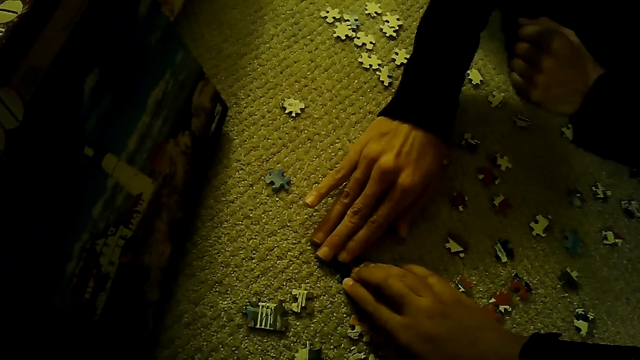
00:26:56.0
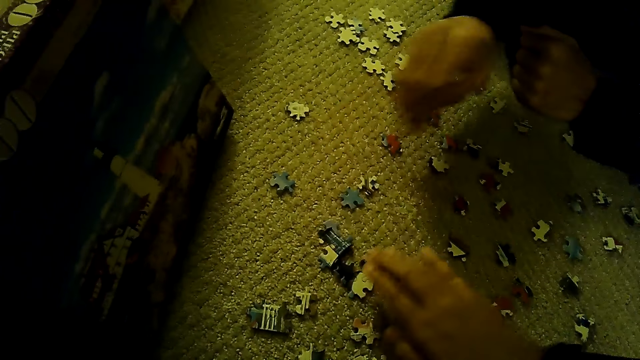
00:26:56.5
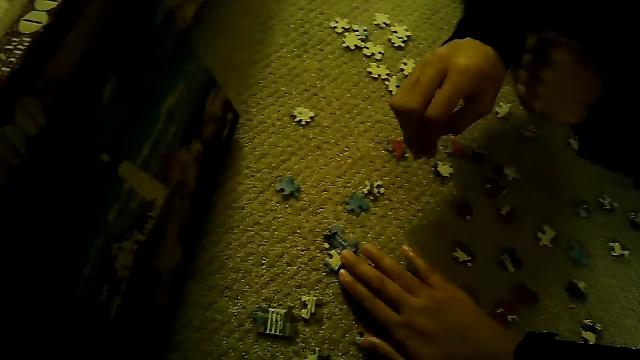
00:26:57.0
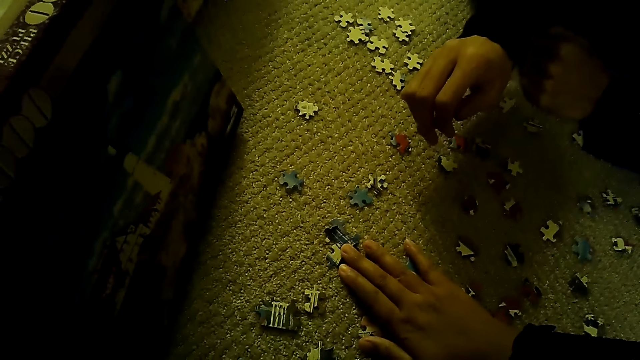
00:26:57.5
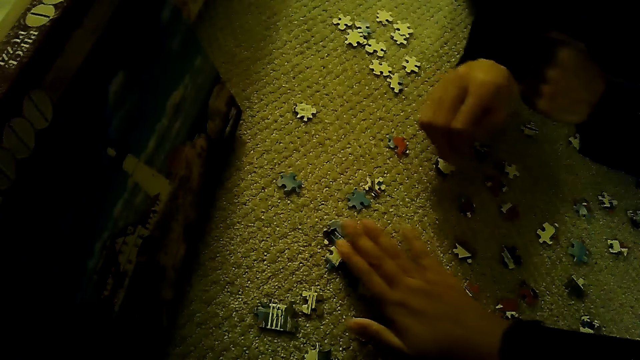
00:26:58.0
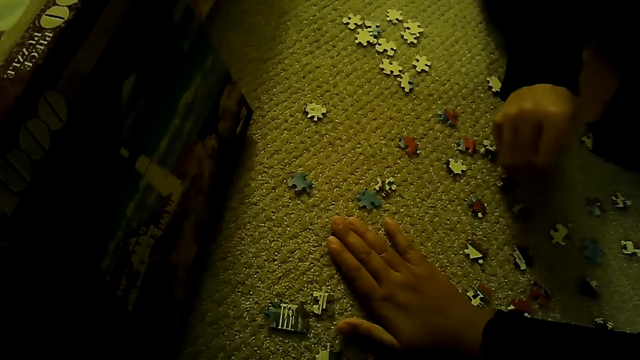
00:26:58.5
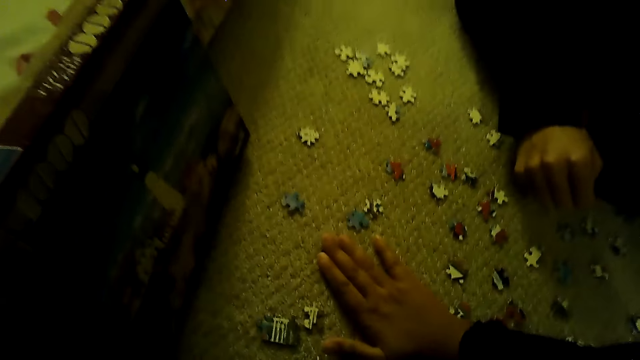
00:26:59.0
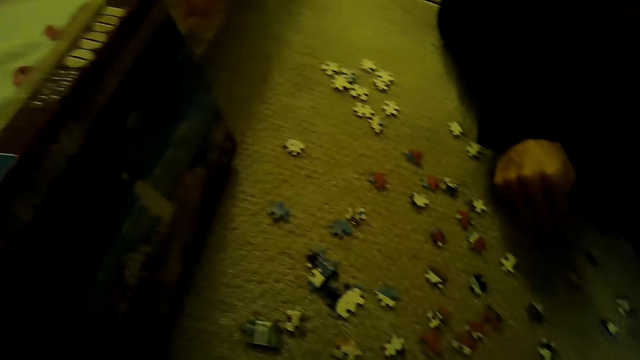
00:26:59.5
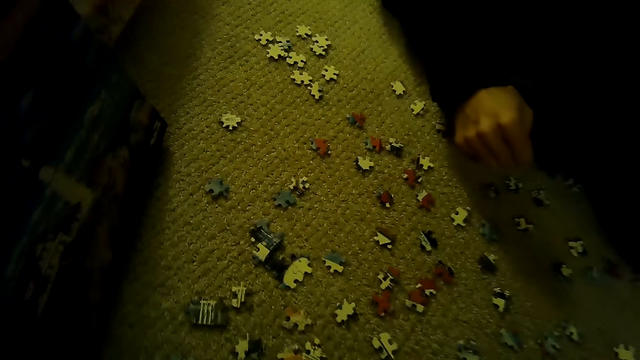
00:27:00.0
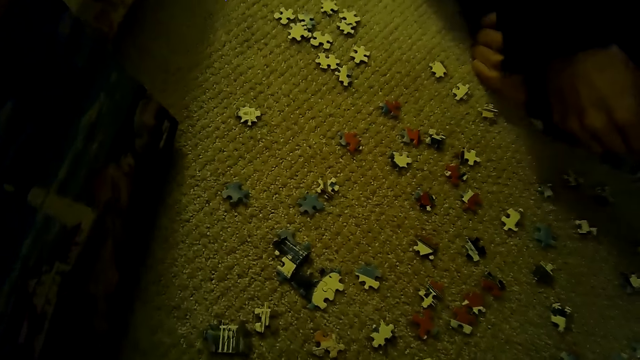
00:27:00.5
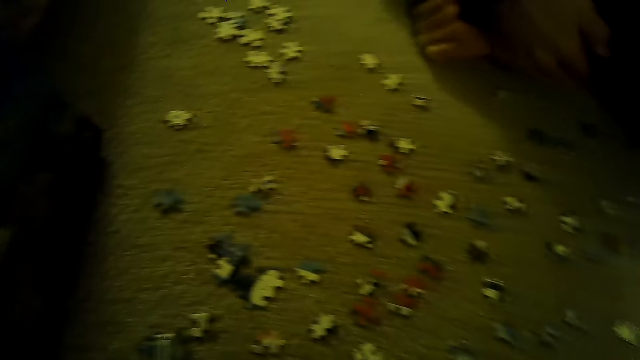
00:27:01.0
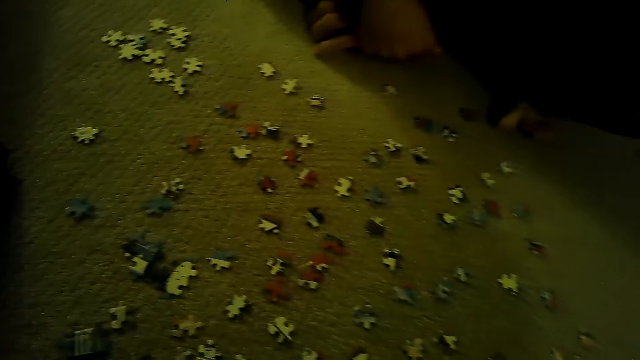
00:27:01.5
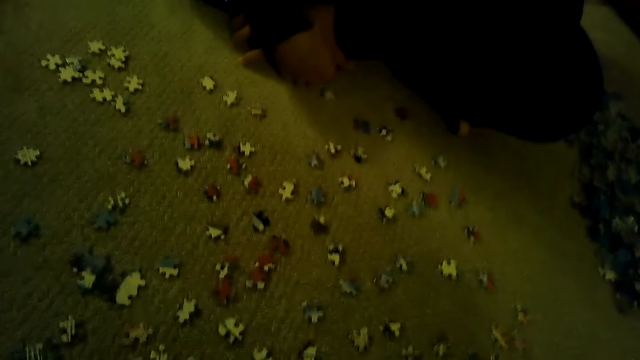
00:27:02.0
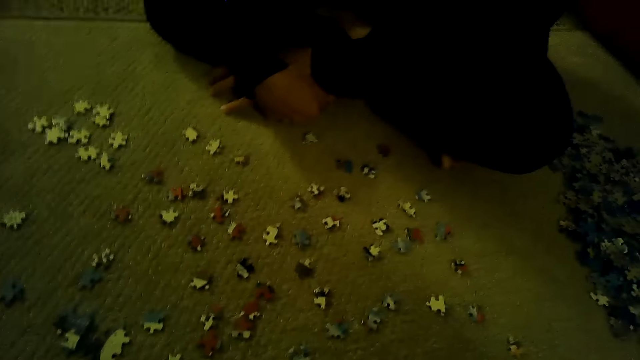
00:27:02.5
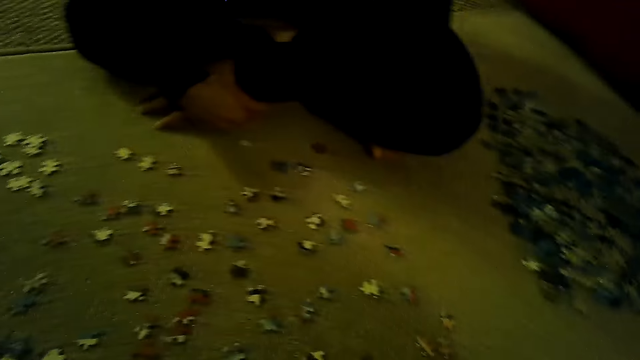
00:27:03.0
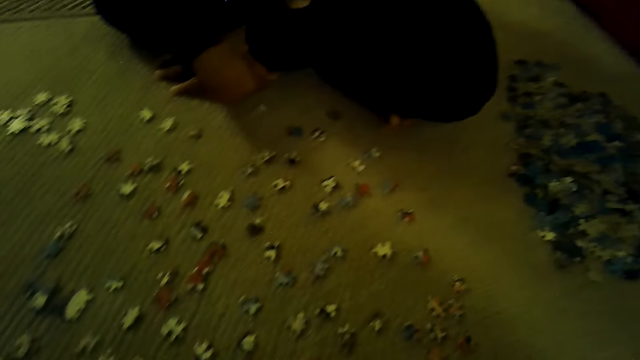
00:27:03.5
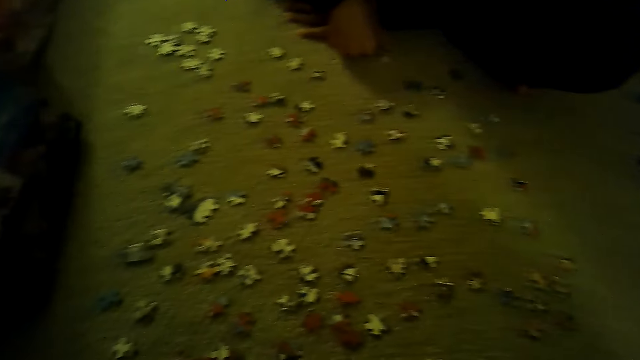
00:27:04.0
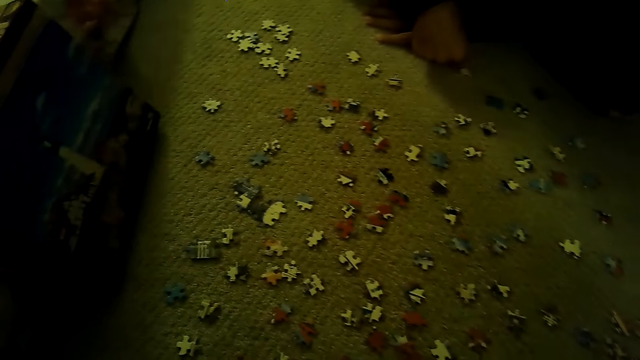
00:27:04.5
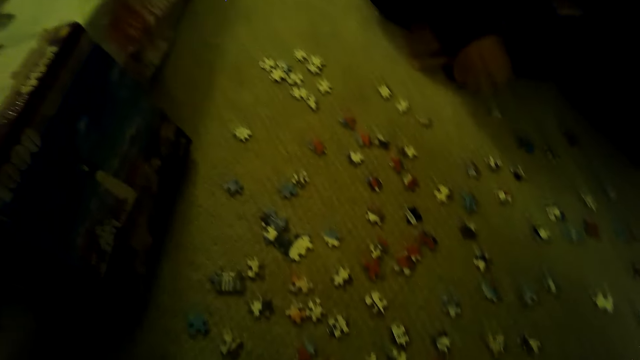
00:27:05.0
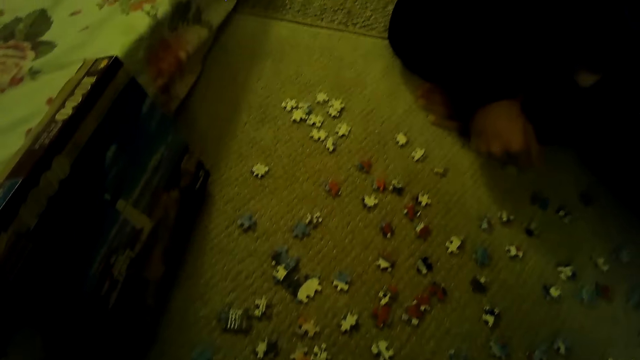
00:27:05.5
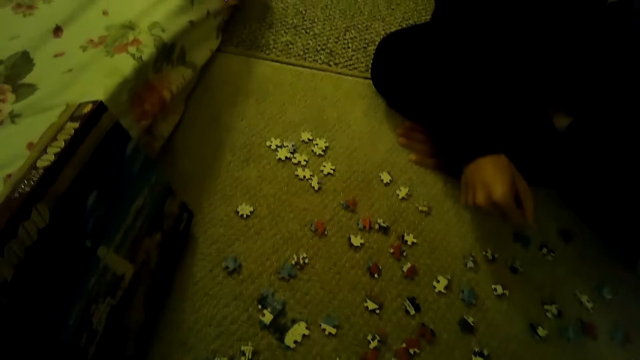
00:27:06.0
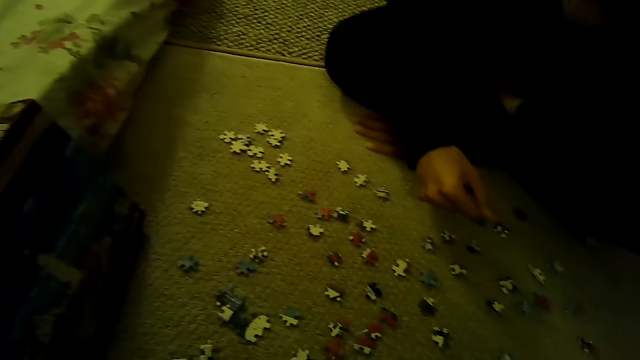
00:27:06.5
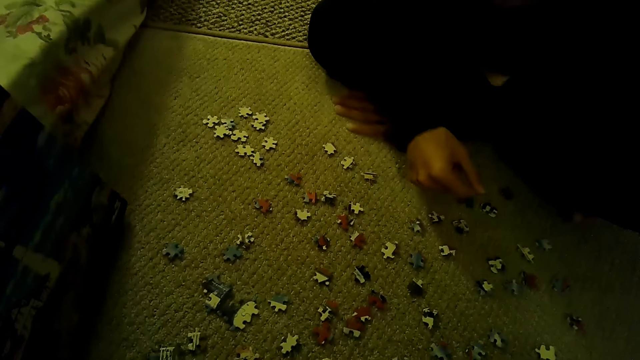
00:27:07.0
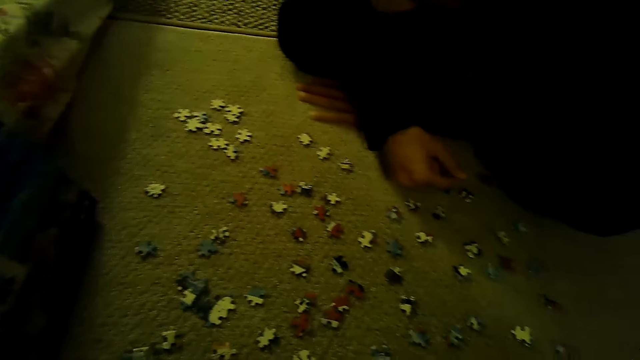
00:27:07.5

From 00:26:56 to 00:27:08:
The camera wearer stares at the pieces of a jigsaw puzzle. They look around.

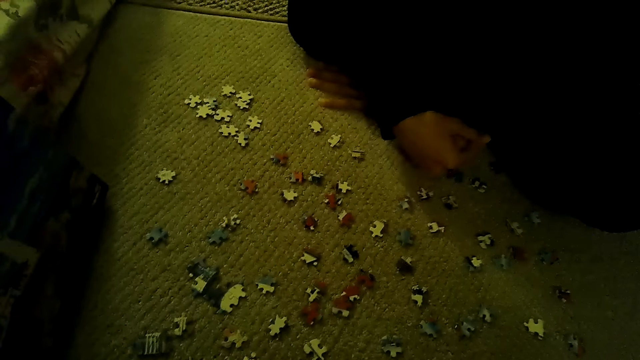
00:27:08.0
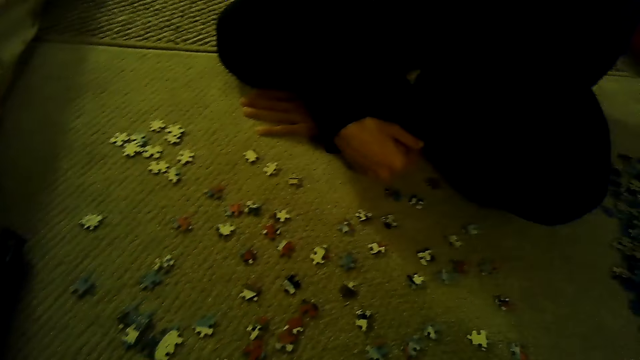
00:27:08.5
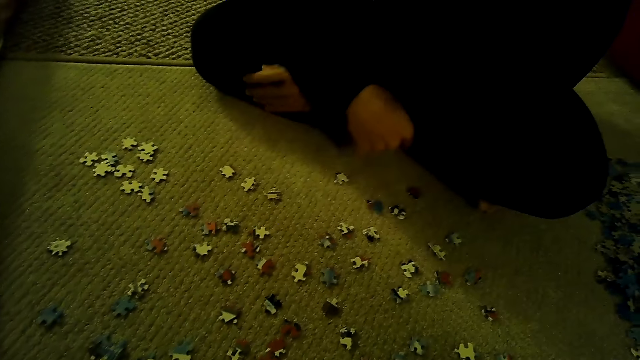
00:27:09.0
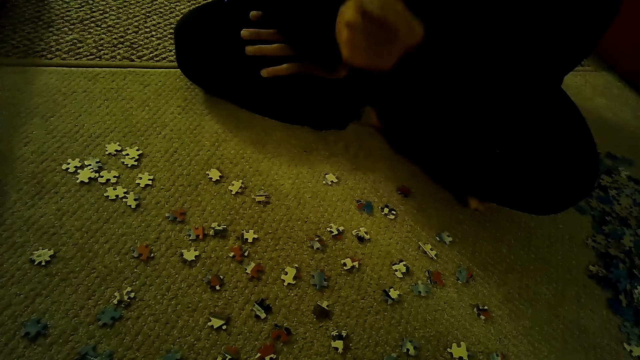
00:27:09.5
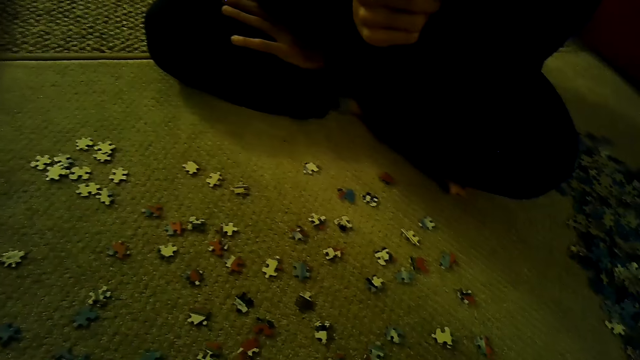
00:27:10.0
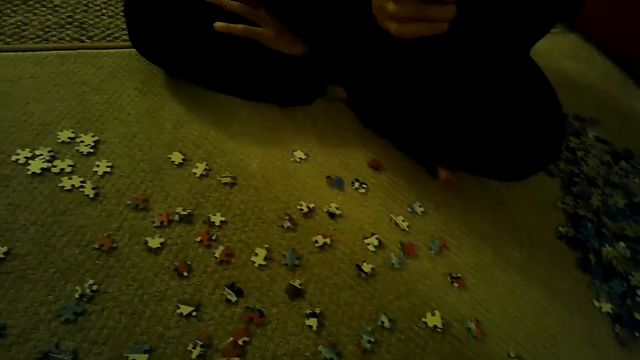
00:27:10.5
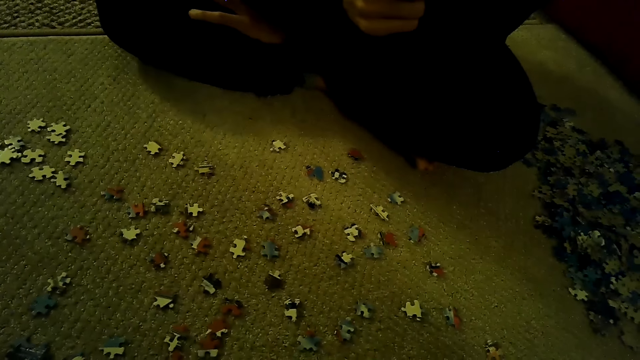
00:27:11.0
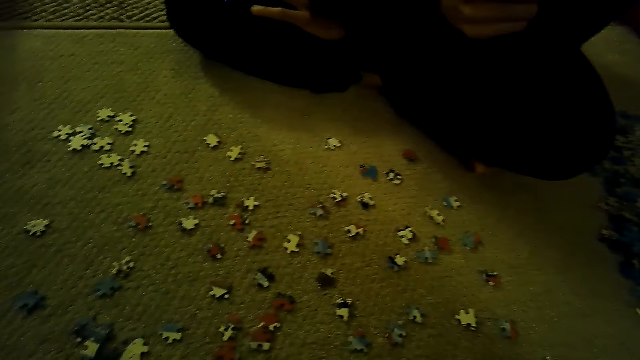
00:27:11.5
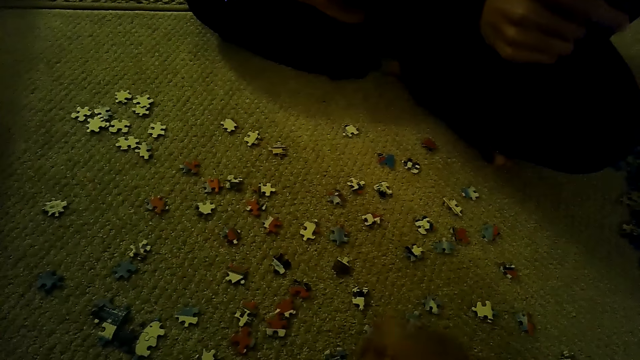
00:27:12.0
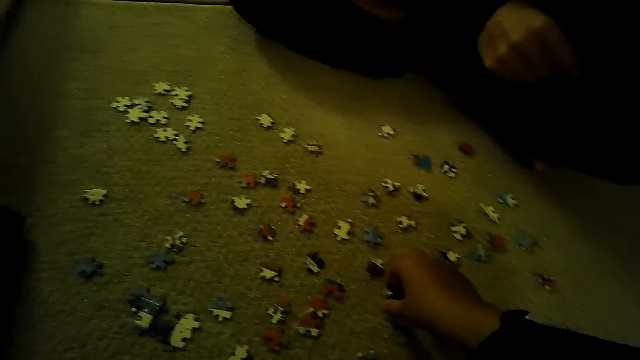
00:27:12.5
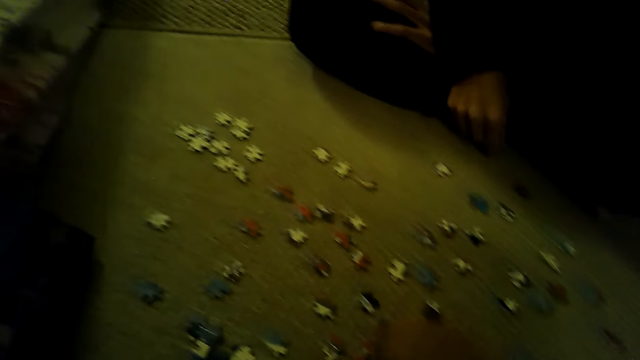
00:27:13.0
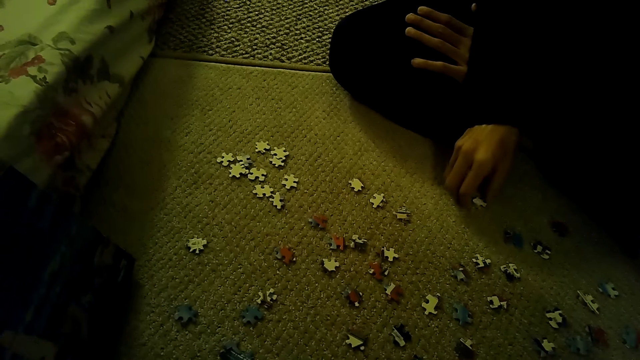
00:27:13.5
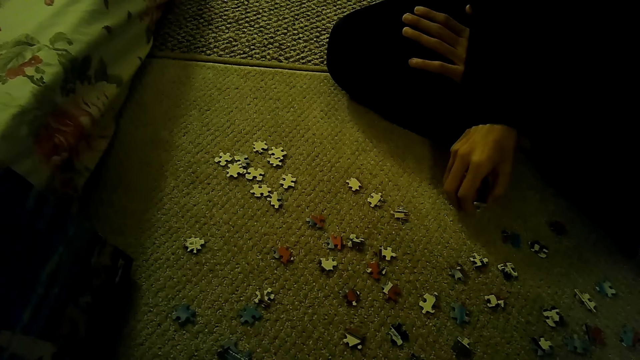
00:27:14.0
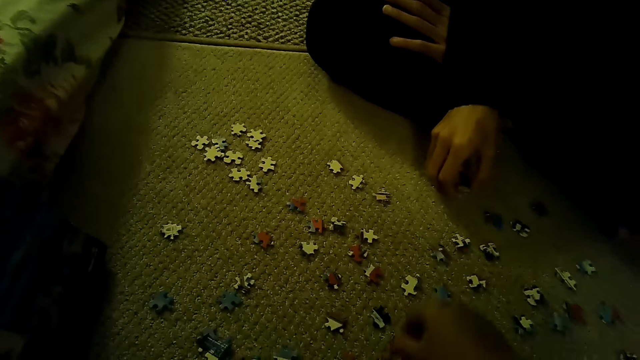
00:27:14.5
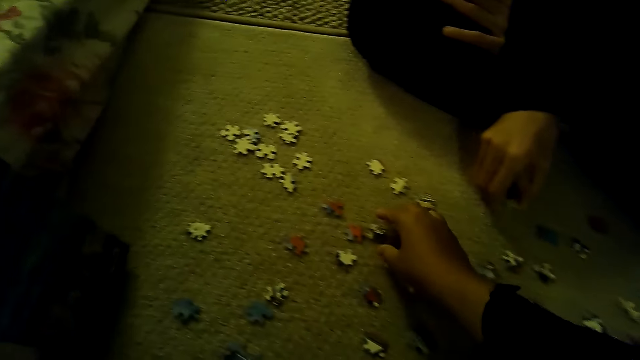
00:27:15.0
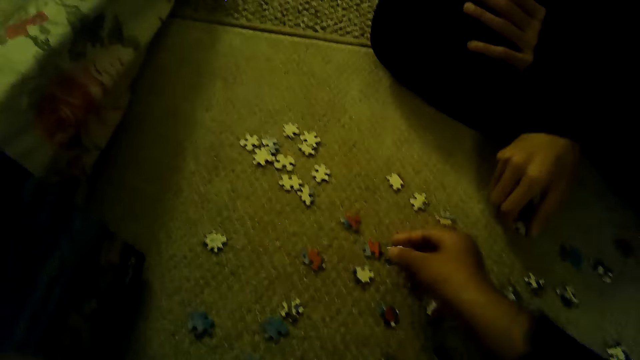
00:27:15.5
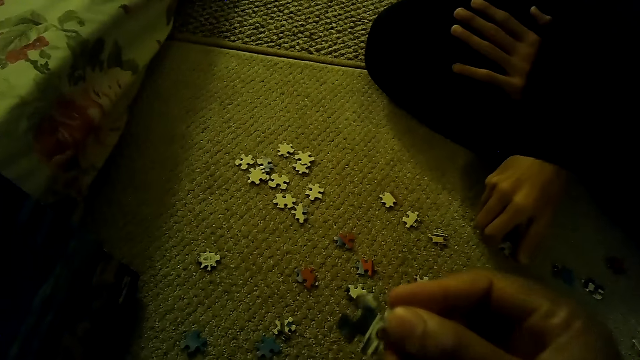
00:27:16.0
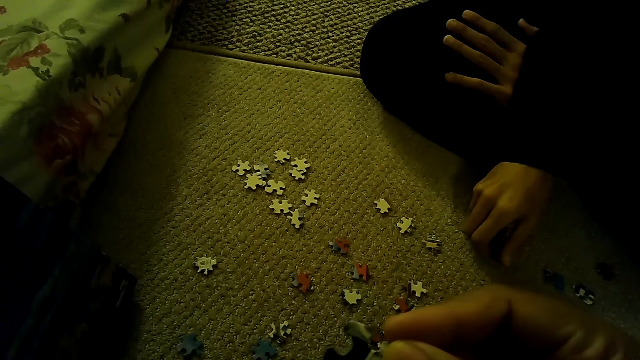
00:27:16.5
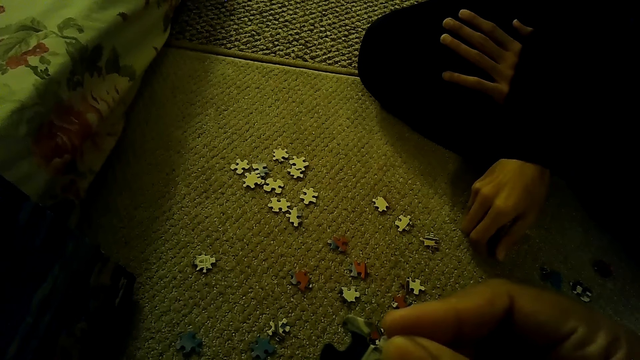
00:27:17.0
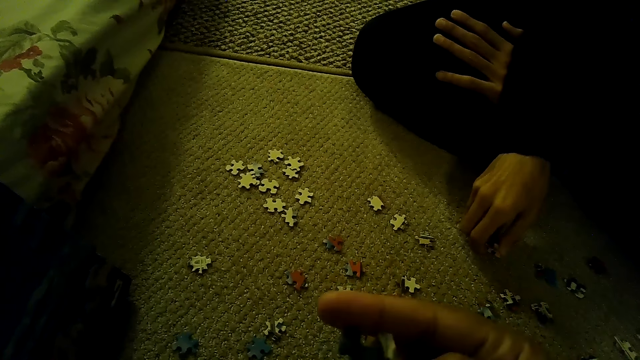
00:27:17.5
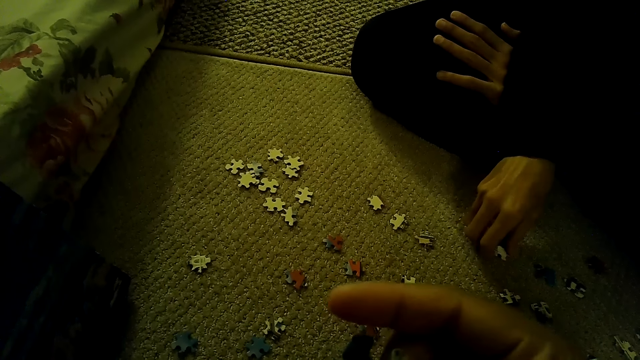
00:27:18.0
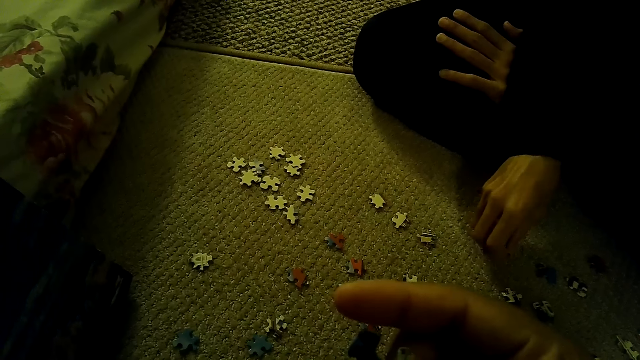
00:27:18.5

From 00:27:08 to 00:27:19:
The camera wearer sorts the pieces of the jigsaw puzzle. They play the jigsaw puzzle. A man sorts the pieces of the jigsaw puzzle. The camera wearer plays the jigsaw puzzle on the floor. They pick a puzzle piece and look at the puzzle piece.
